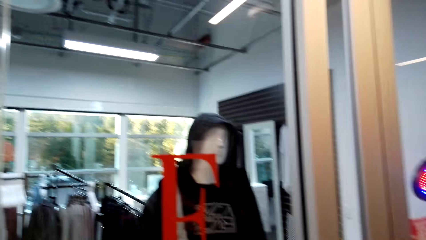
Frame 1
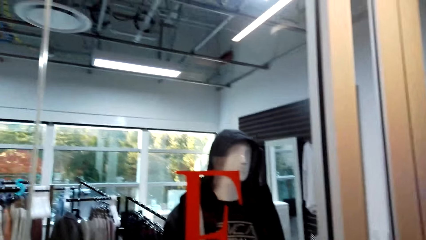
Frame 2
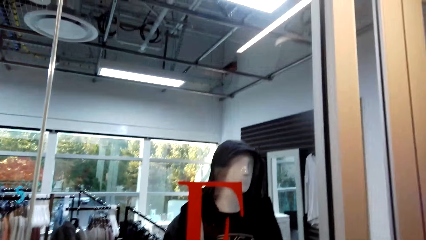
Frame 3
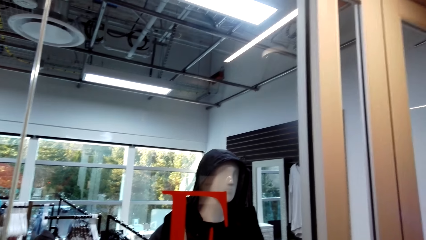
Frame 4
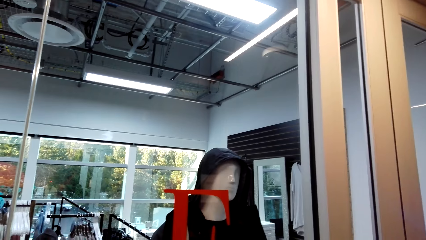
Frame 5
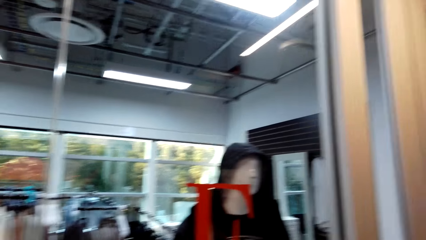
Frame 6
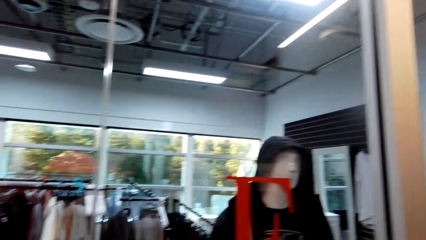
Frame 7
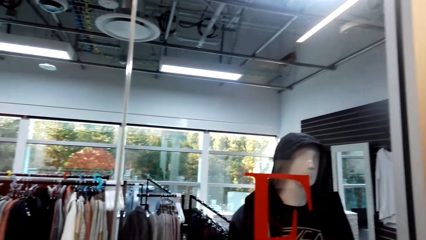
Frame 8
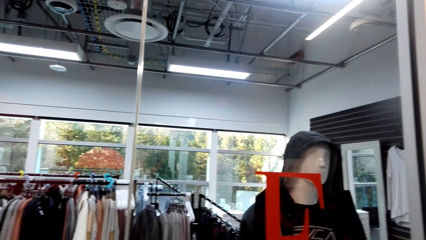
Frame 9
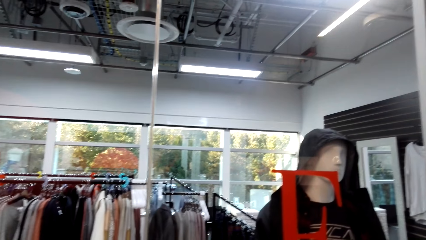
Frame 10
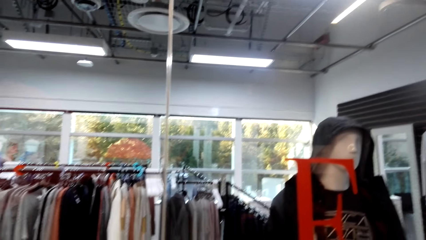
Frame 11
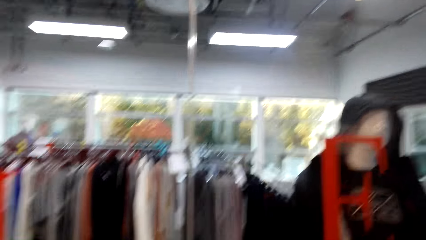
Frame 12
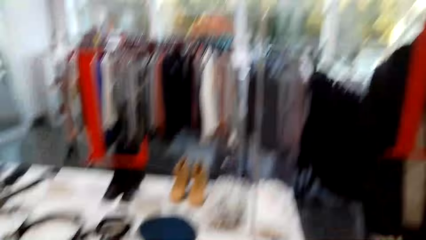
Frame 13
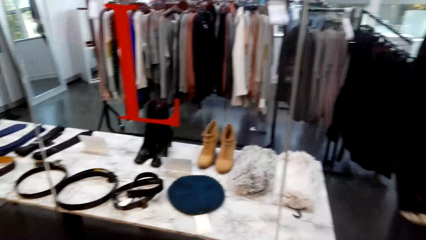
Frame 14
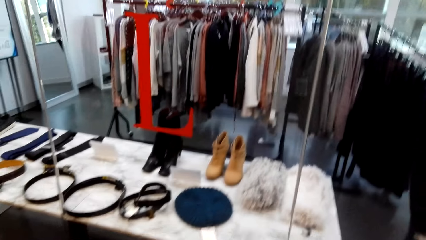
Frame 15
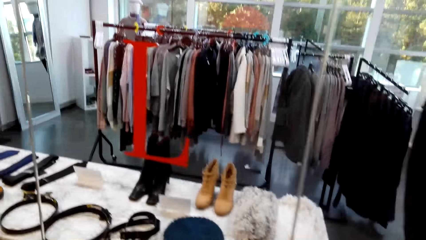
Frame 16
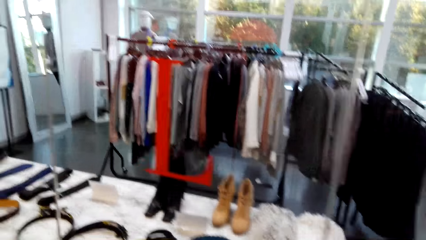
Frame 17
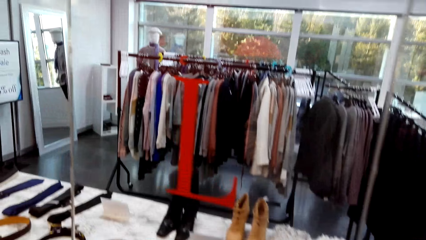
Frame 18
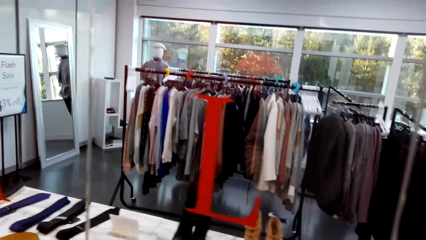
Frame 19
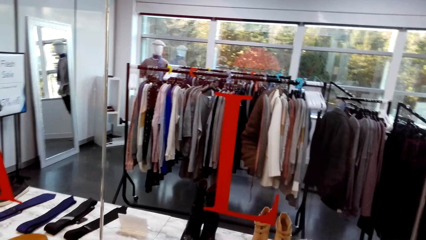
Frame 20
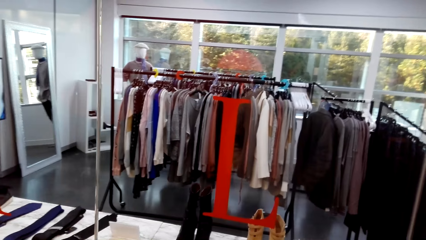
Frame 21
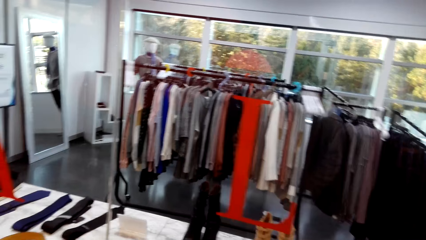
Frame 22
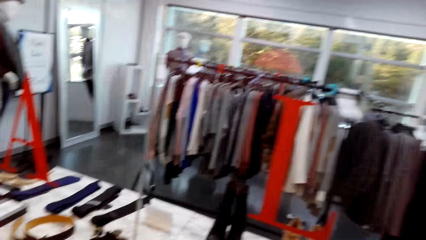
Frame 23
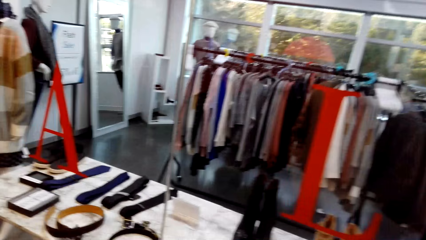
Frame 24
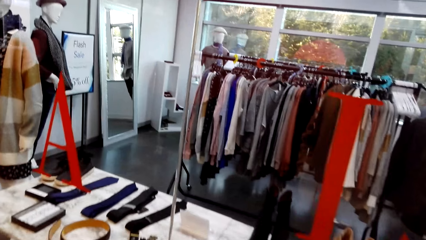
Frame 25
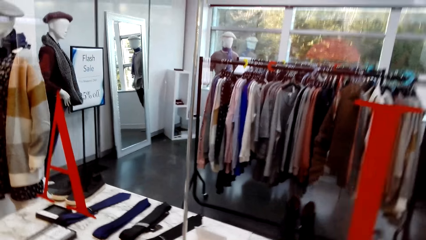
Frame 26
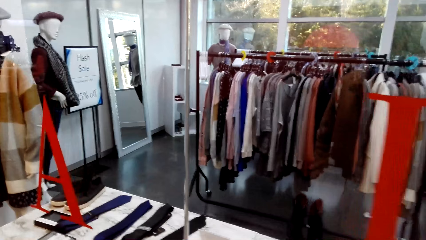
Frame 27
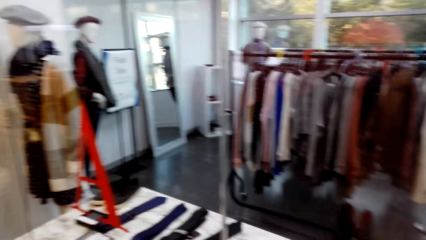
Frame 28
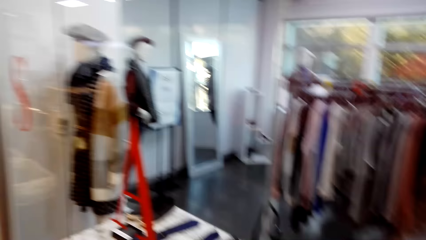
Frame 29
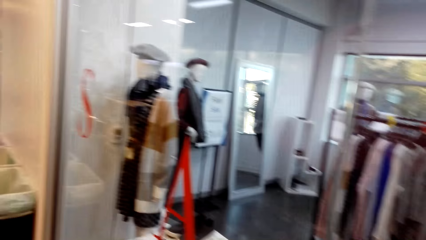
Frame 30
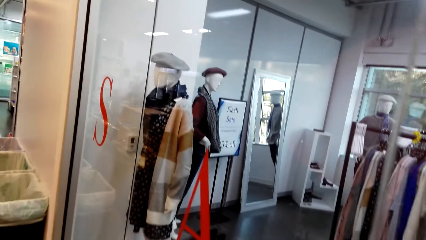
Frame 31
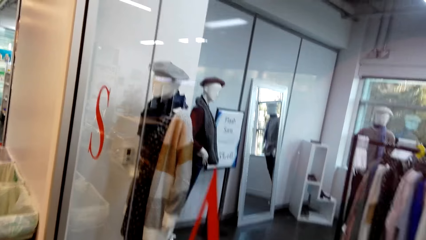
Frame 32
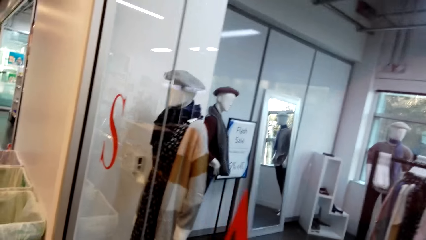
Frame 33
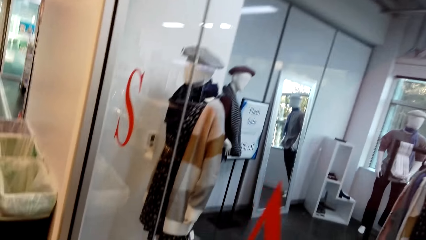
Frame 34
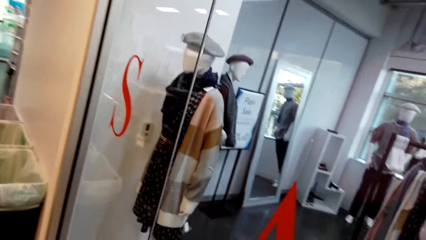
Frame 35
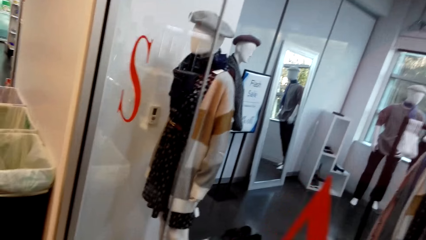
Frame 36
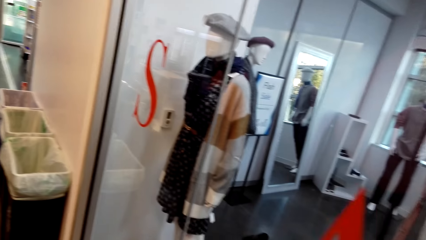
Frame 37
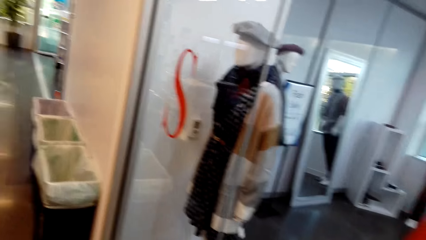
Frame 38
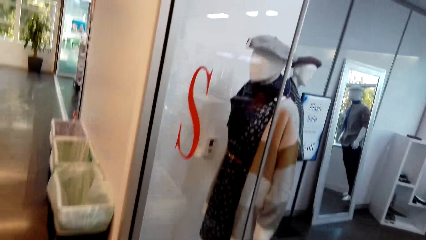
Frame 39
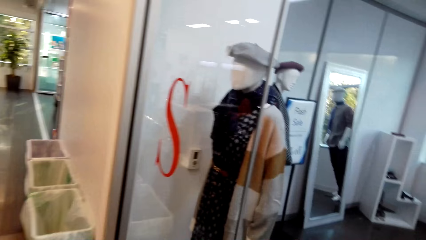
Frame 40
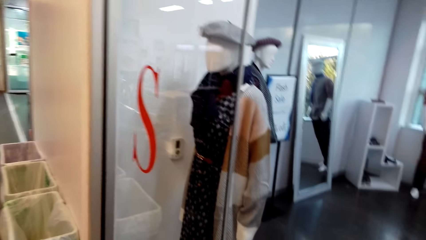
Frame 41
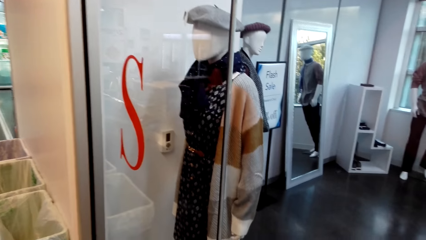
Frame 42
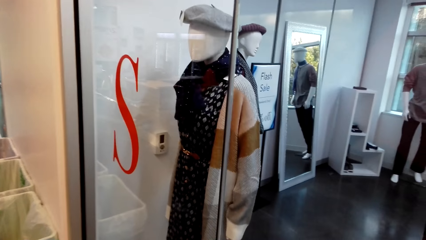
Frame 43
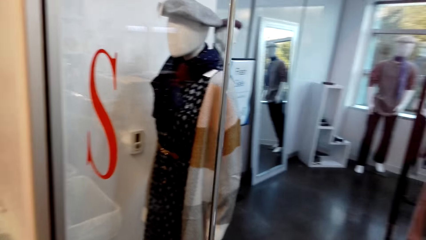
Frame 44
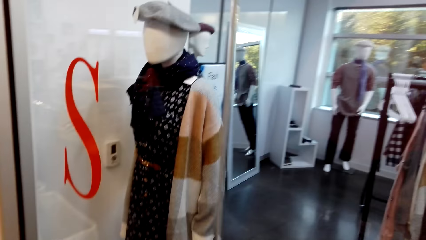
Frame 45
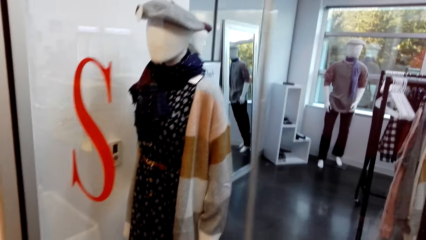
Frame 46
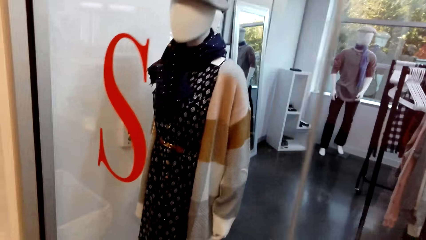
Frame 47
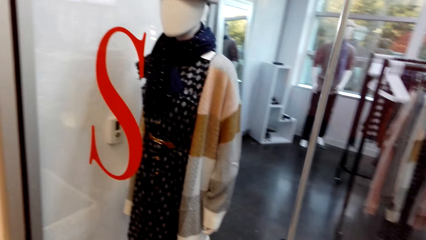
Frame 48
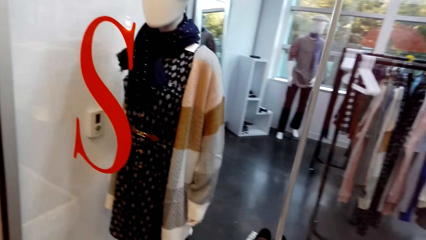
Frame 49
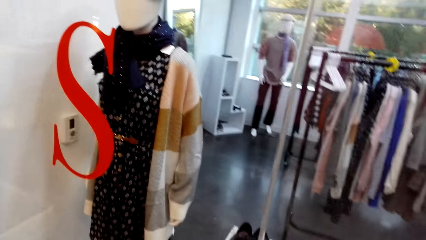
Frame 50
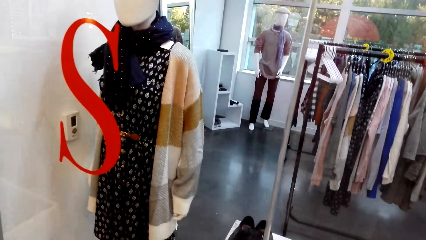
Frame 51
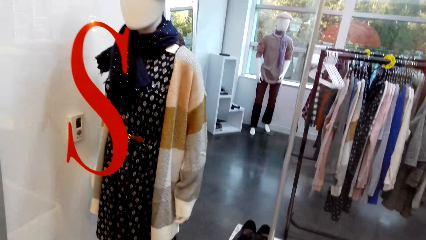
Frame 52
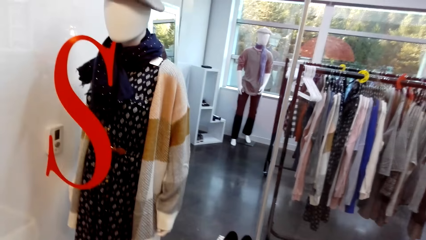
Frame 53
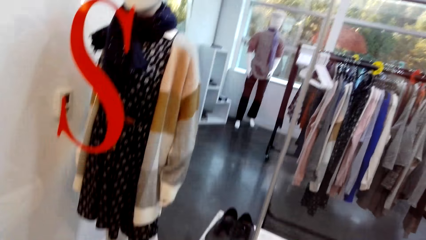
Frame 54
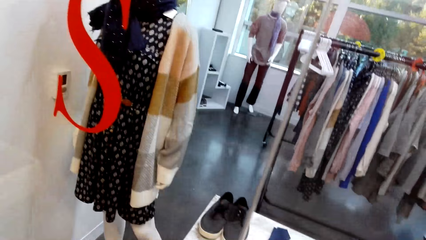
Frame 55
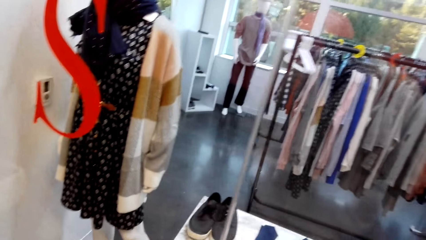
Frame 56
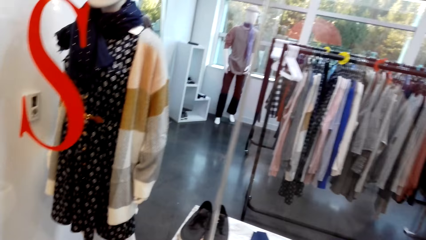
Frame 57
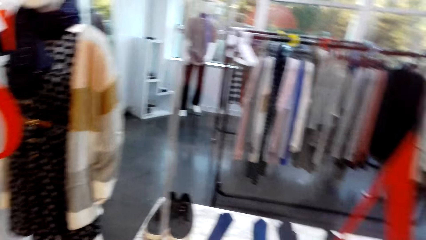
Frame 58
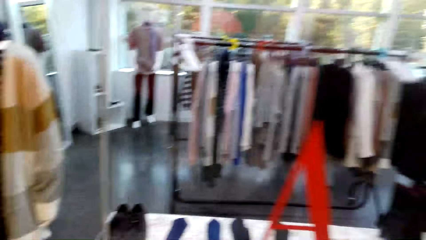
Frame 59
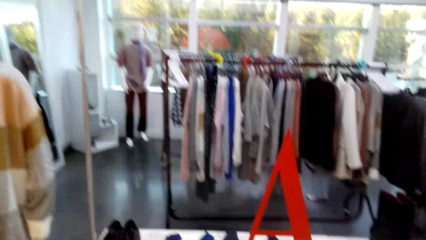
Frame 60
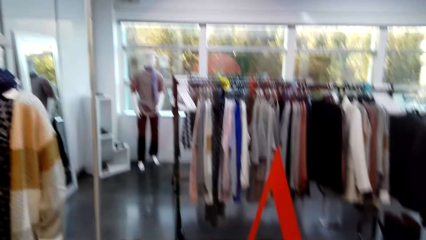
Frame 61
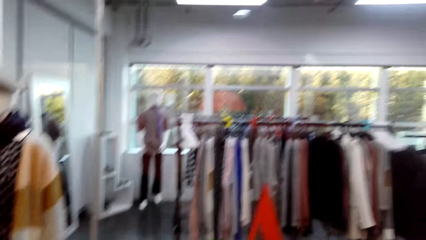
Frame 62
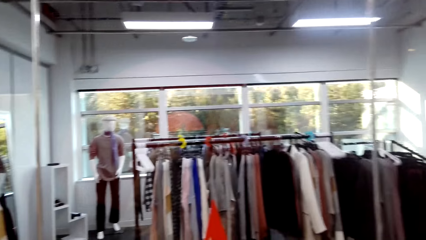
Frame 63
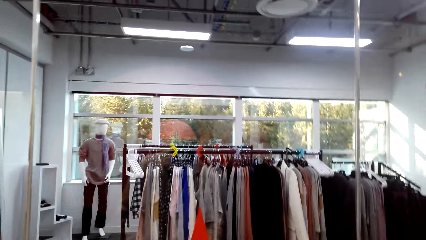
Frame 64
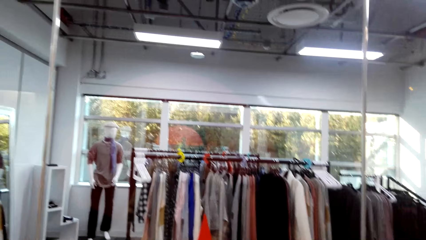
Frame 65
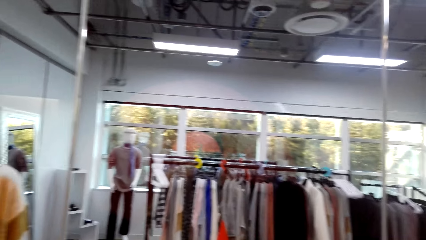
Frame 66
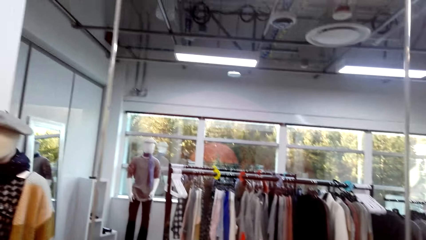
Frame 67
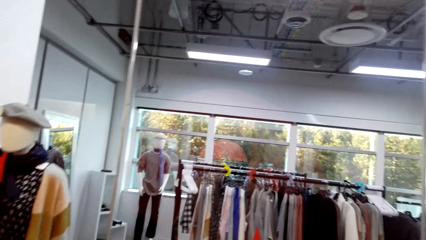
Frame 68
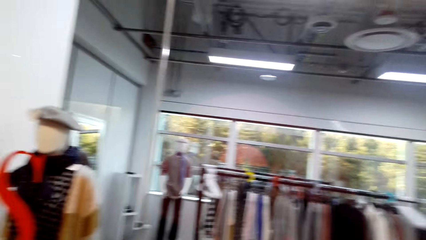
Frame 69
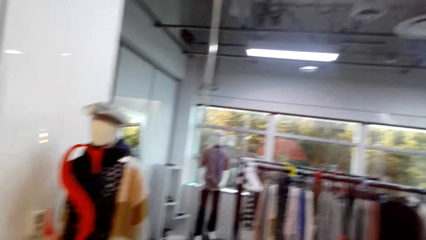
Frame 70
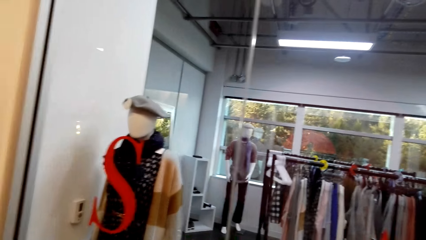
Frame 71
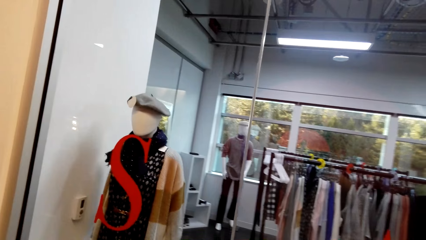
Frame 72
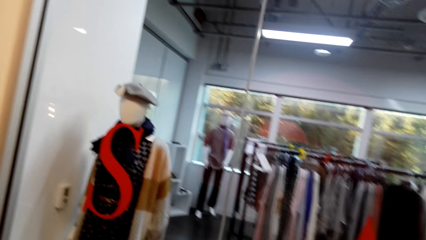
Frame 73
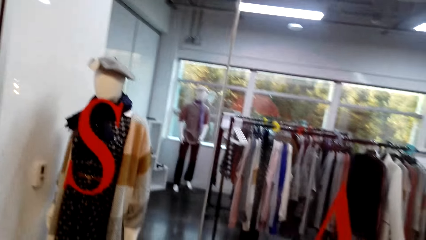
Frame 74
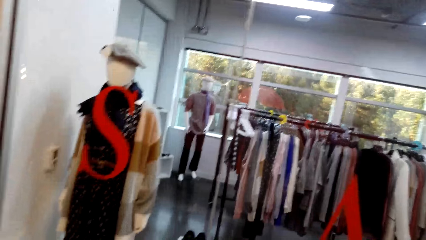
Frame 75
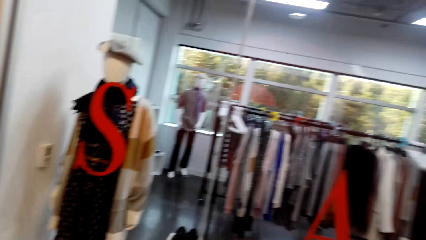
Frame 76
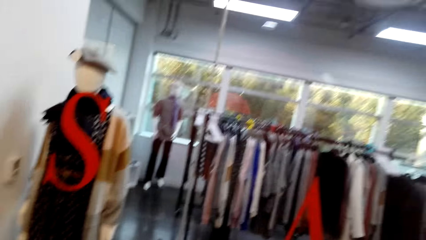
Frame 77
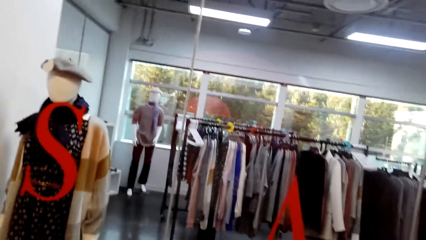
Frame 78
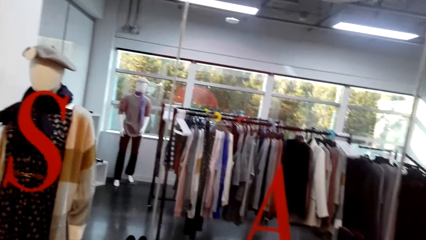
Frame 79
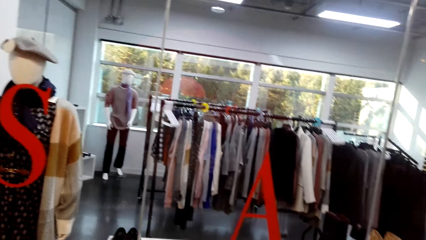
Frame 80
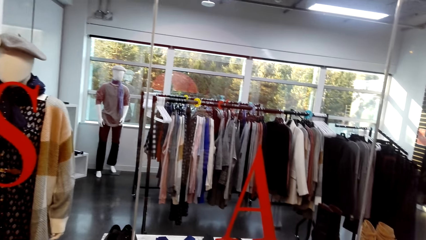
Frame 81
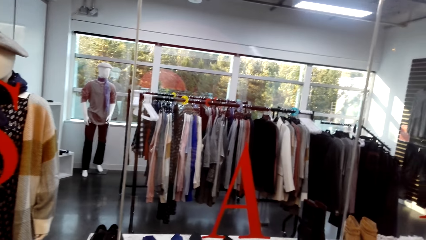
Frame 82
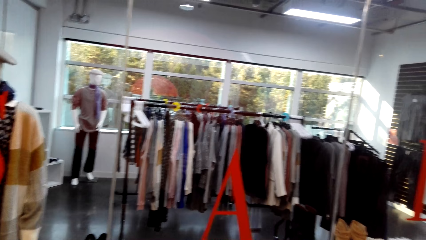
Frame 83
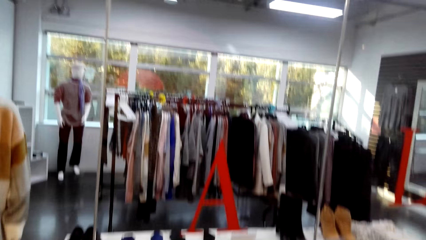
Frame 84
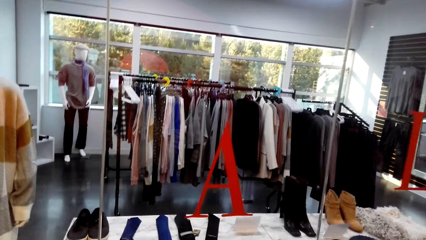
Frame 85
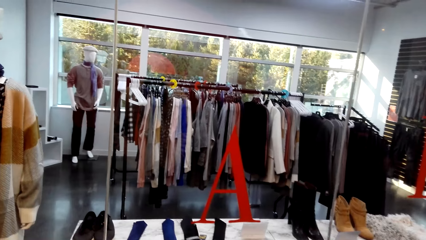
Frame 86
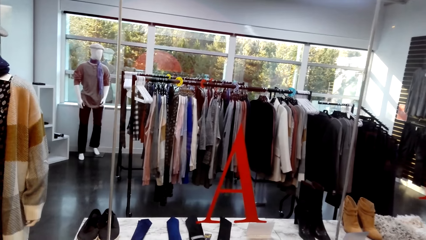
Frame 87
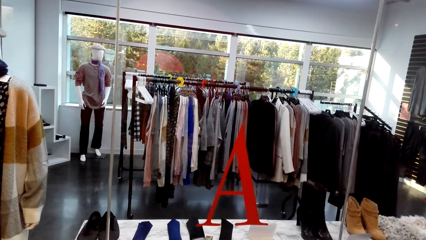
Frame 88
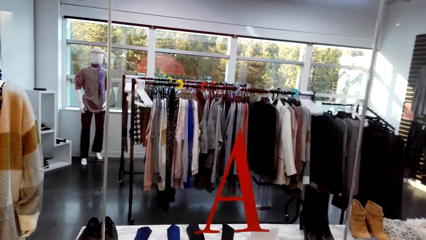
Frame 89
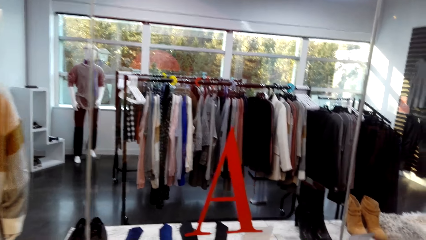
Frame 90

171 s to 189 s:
The camera wearer does window shopping repeatedly.
